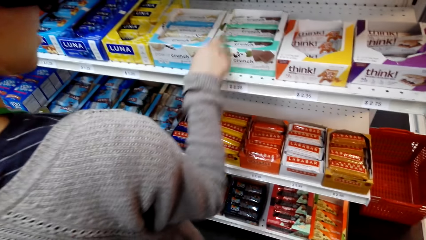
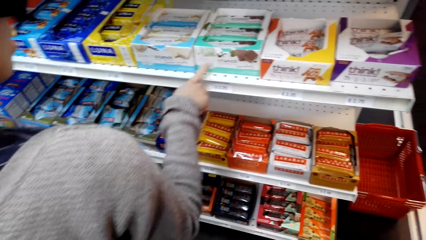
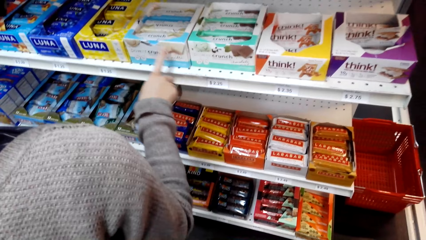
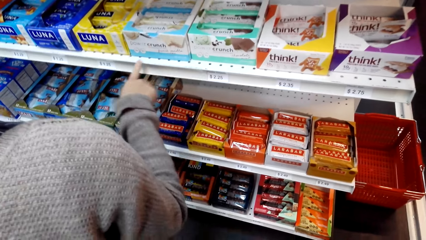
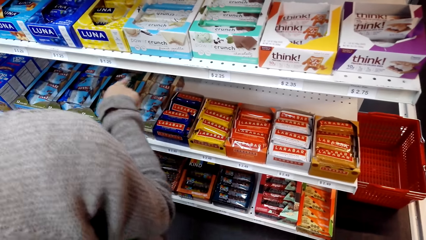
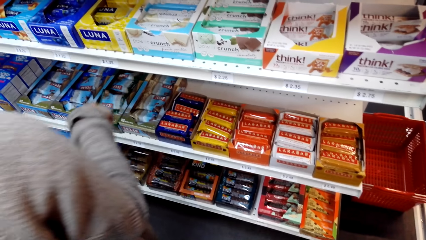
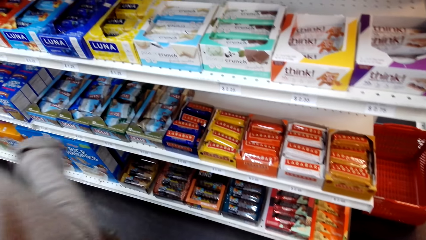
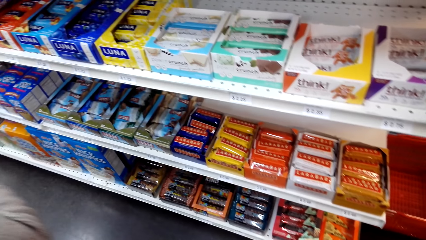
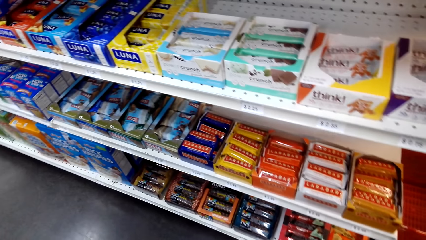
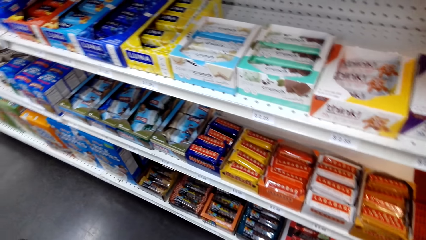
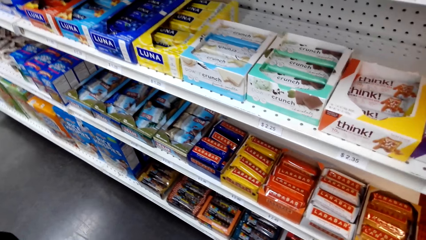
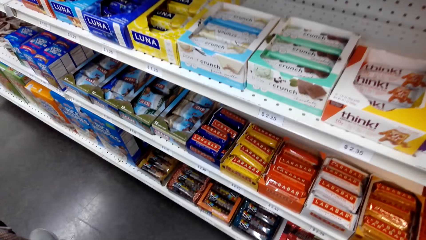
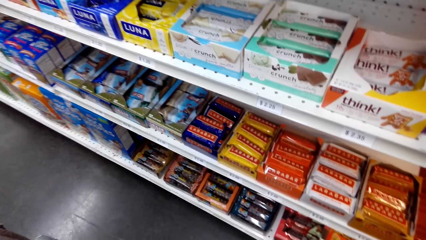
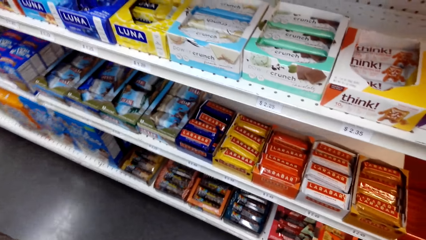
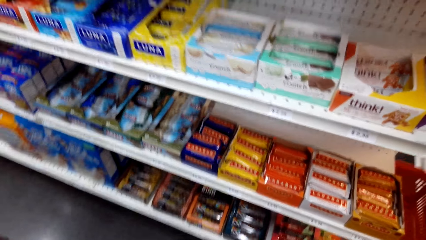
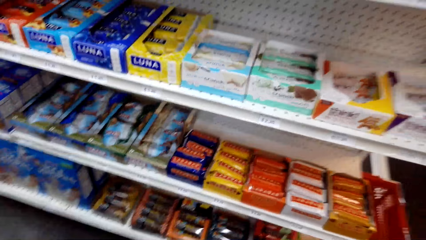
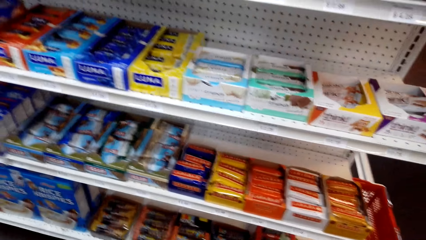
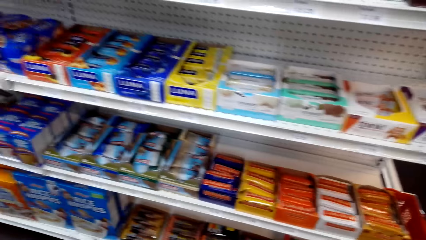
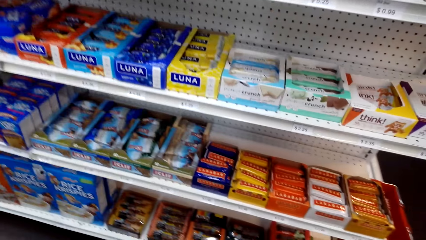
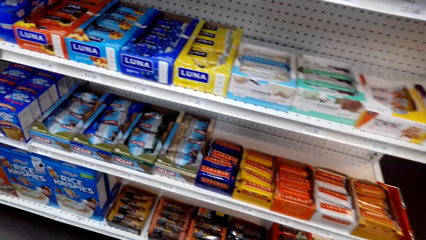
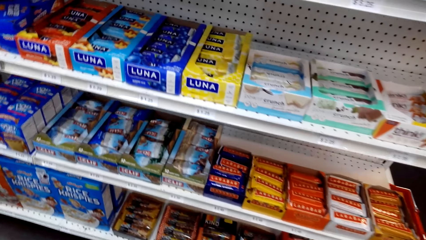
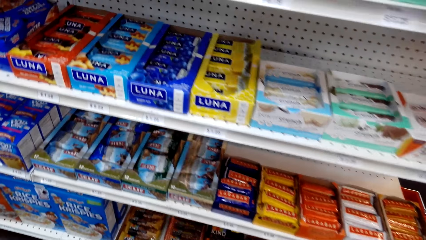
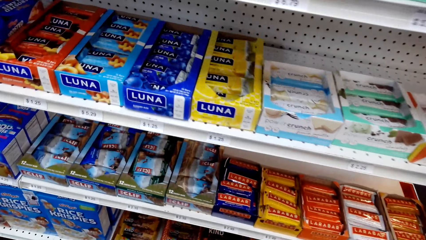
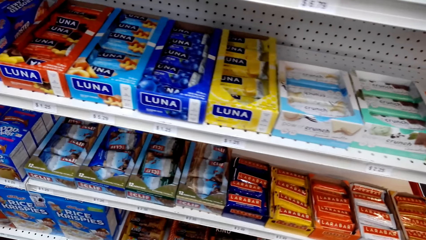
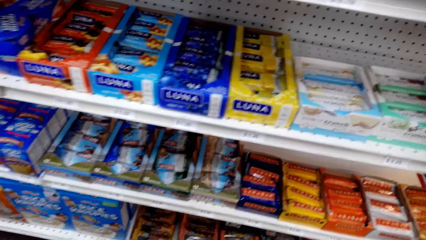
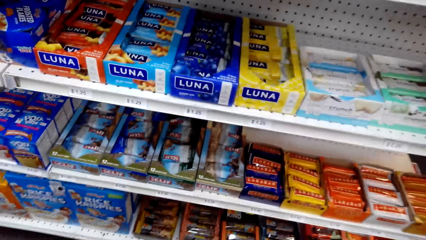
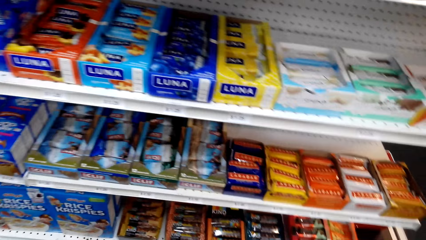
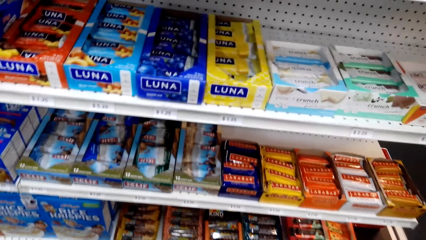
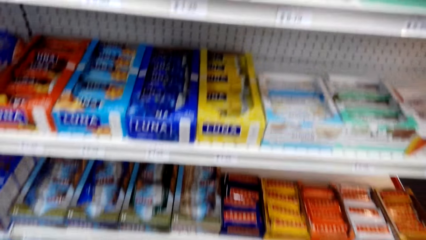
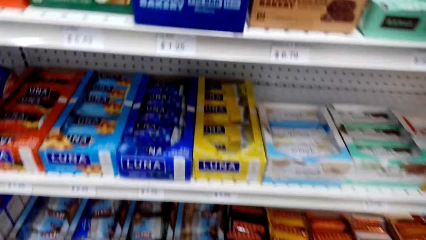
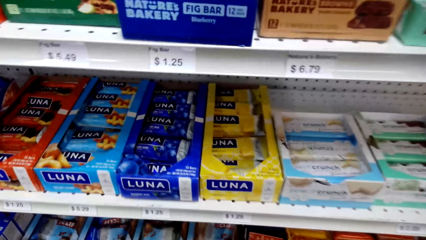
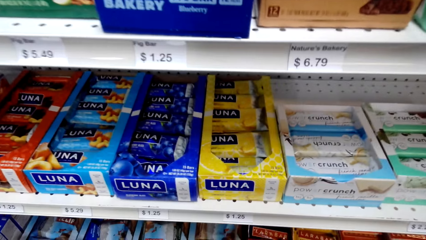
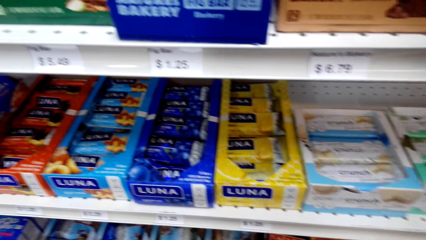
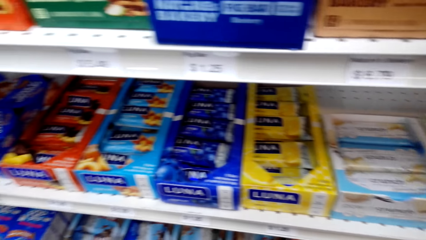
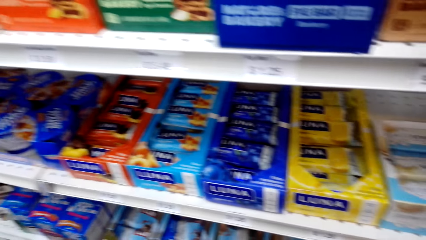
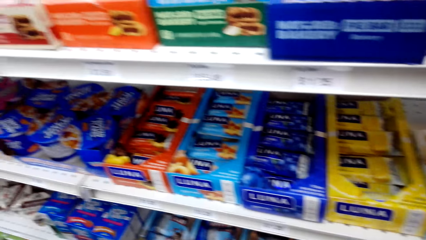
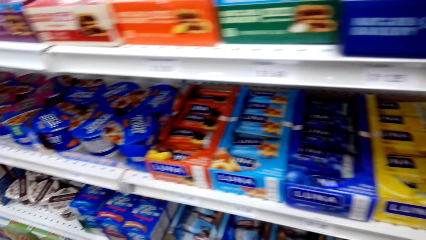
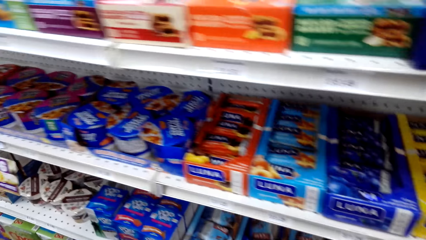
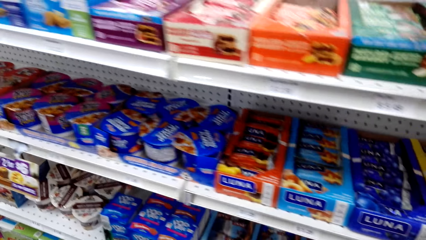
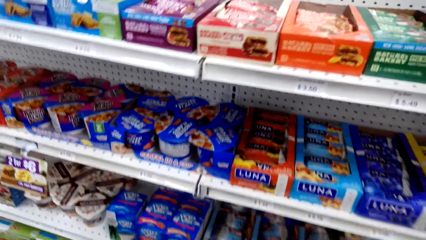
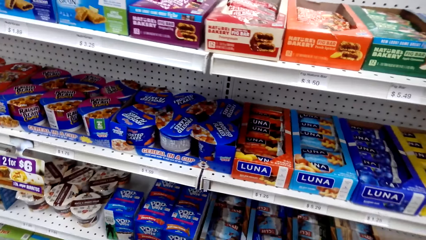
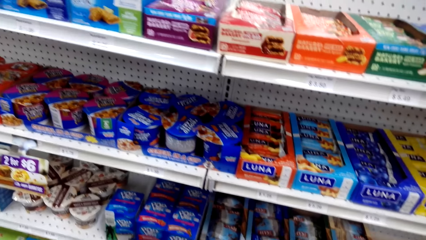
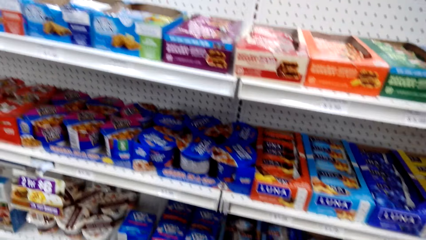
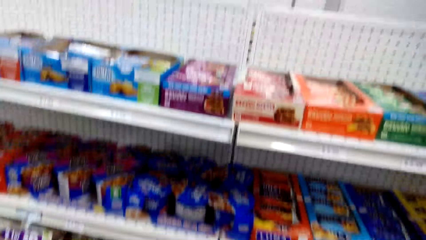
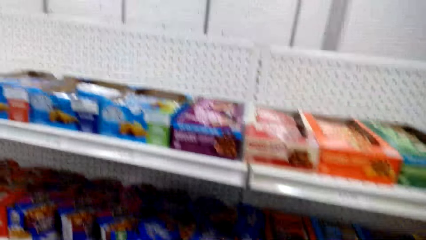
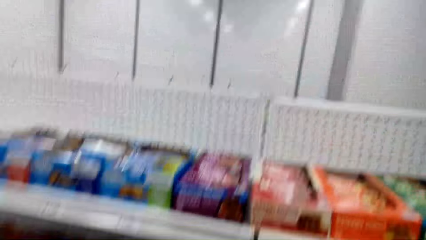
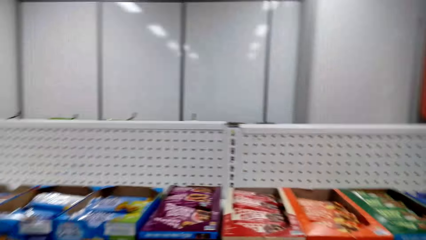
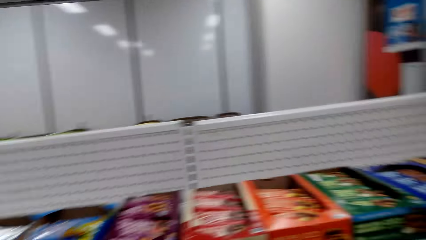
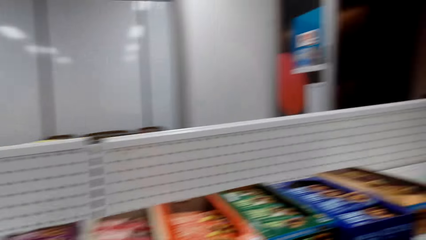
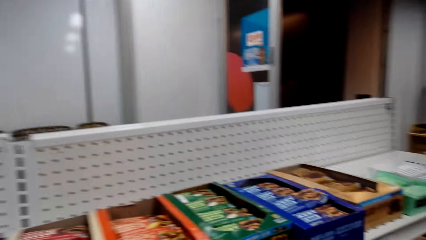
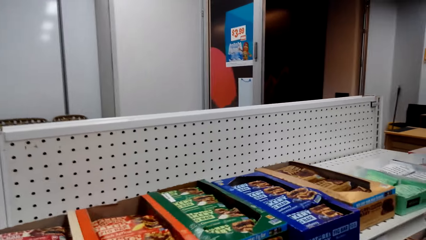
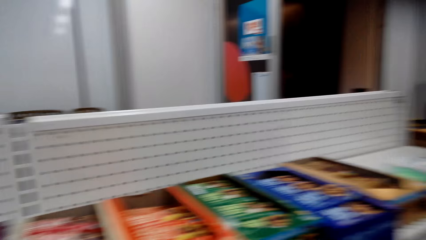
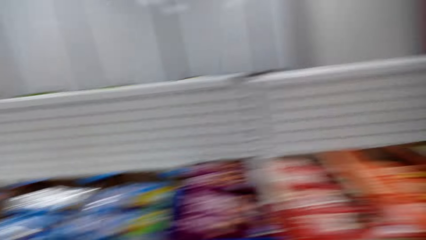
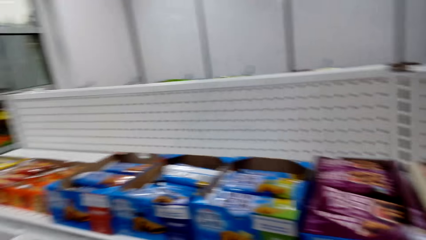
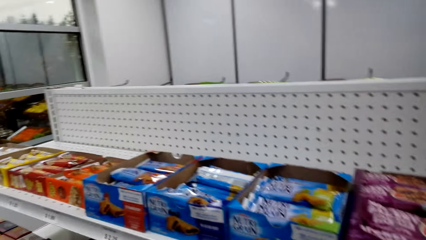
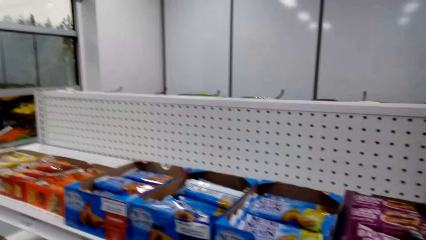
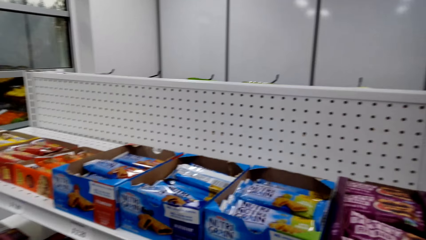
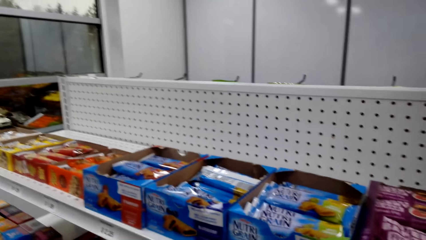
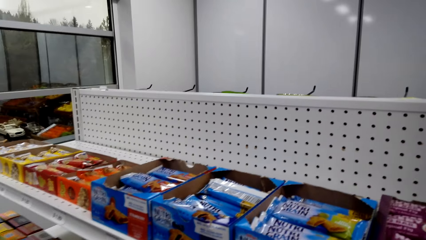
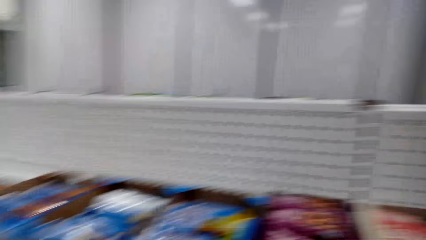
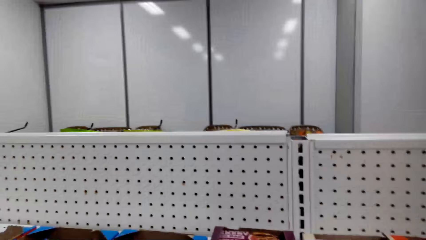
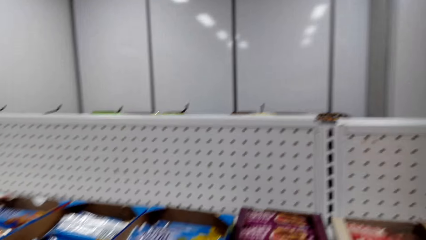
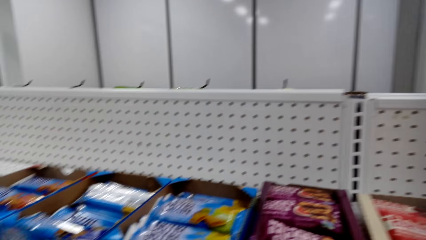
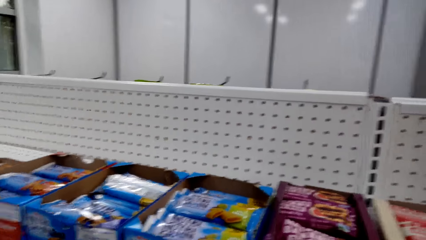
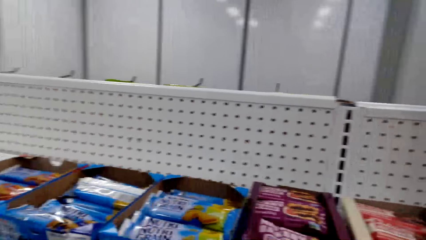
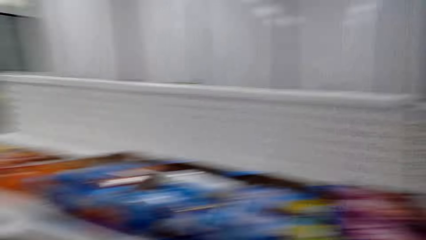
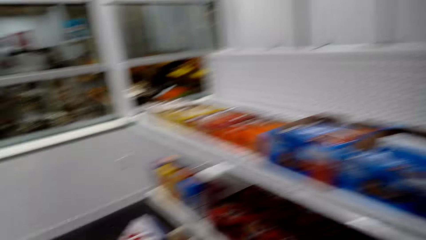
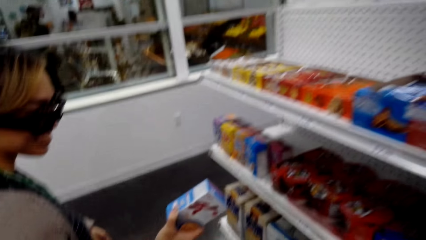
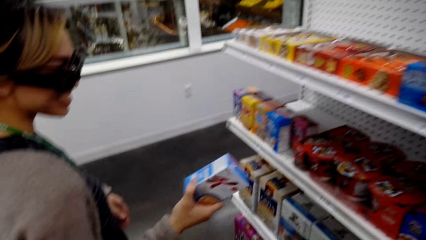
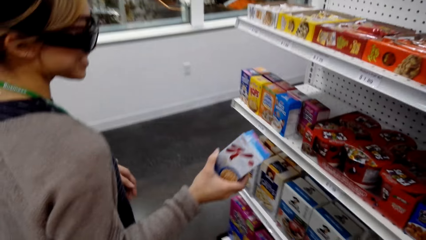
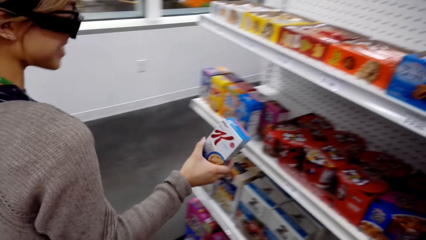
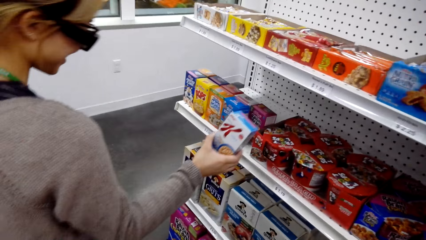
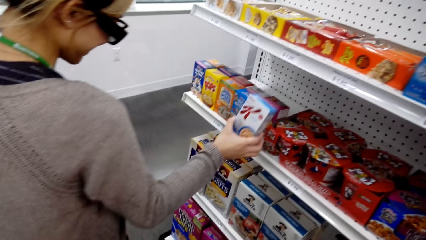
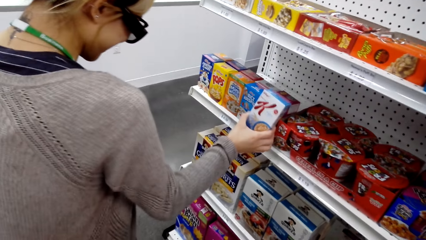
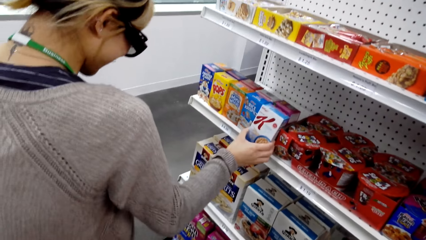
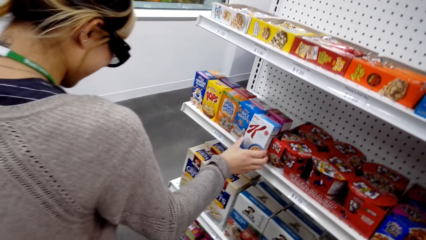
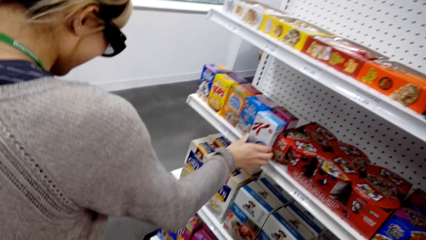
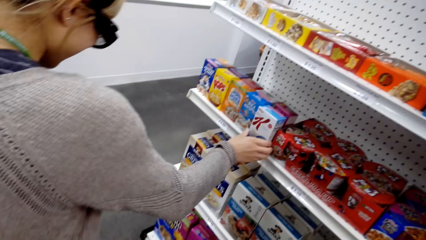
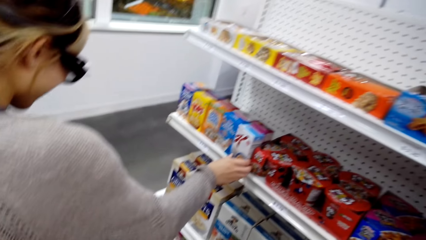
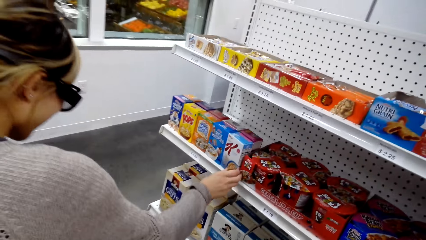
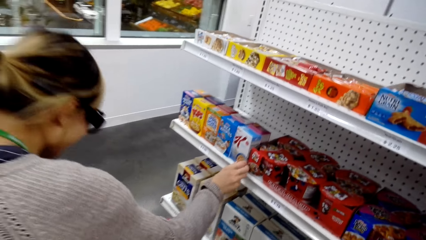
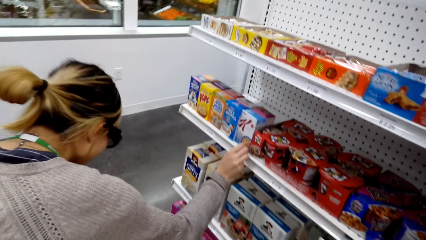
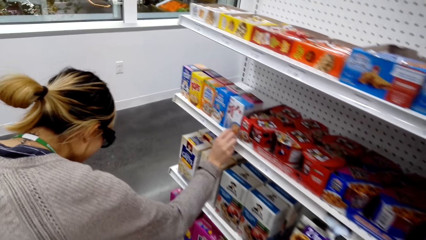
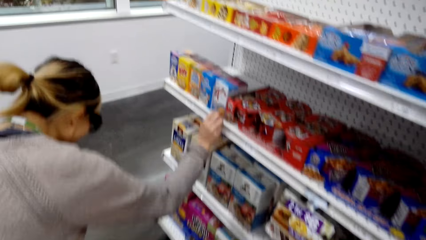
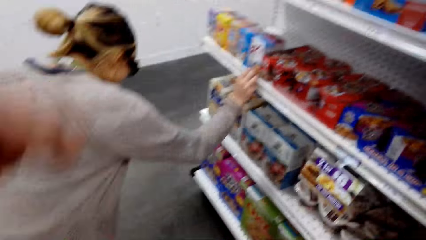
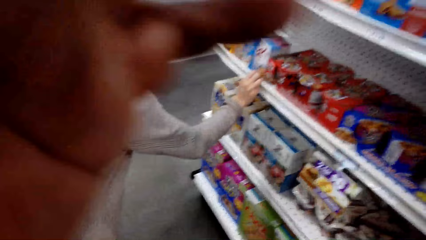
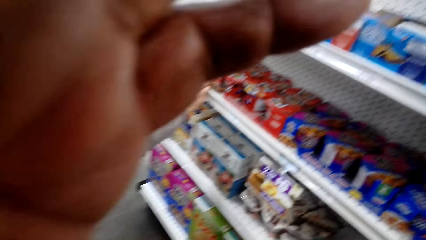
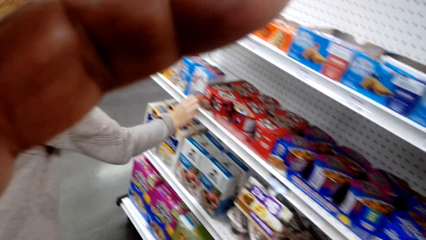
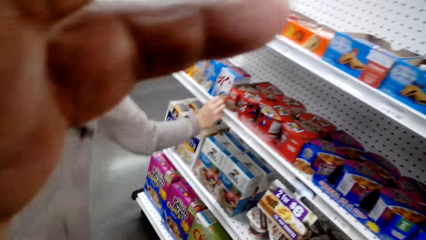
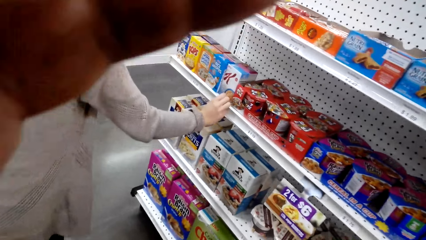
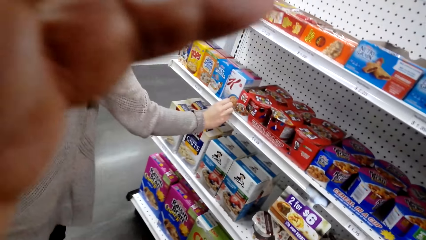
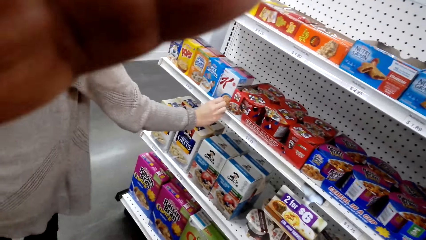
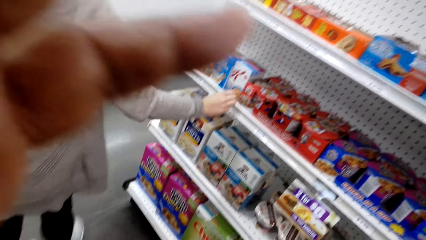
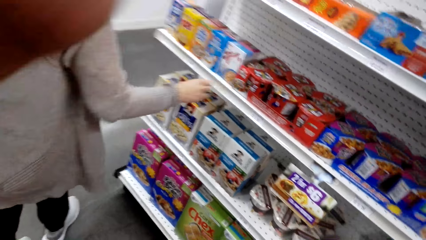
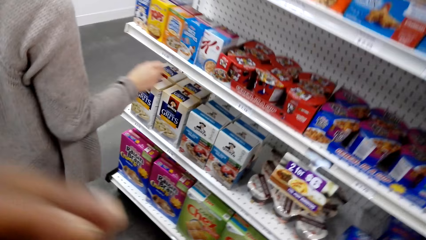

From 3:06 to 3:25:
The woman gestures her hand, walks around the store, and walks away. The camera wearer looks around the shelves. They check the price. The woman holds a box, puts the box on the shelf, and looks at the products. The camera wearer fixes the camera. They hold the camera. The woman holds the shelf. The camera wearer holds the camera.
